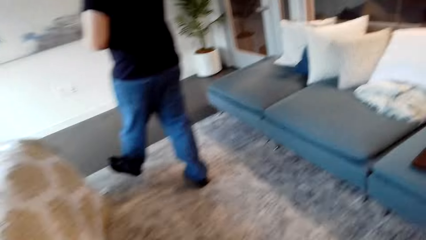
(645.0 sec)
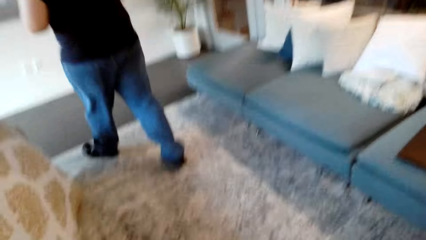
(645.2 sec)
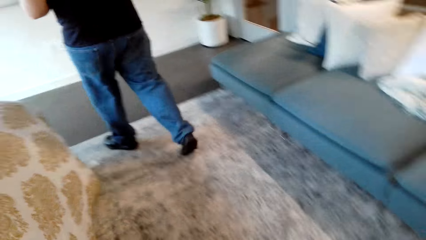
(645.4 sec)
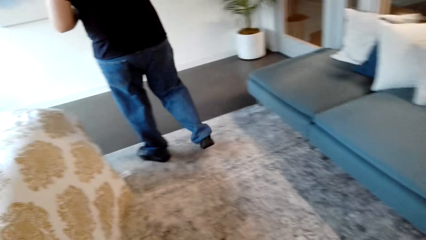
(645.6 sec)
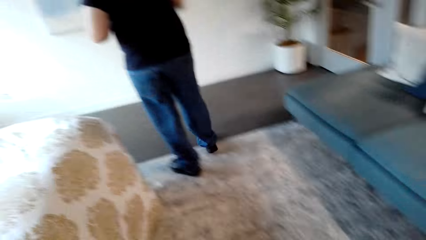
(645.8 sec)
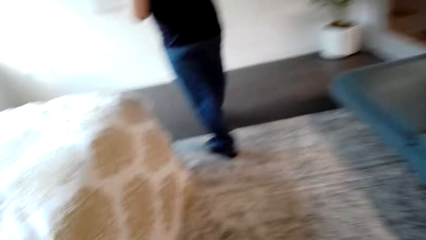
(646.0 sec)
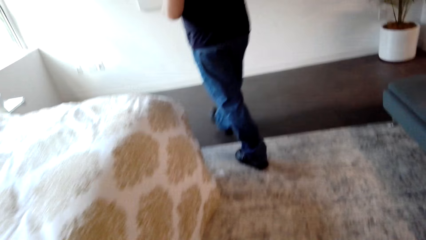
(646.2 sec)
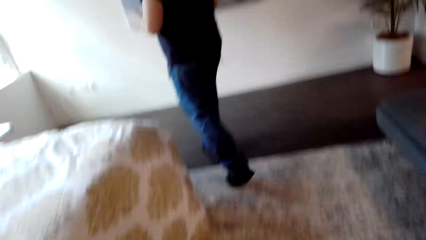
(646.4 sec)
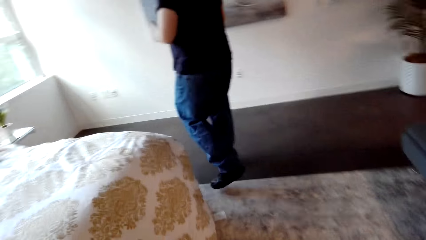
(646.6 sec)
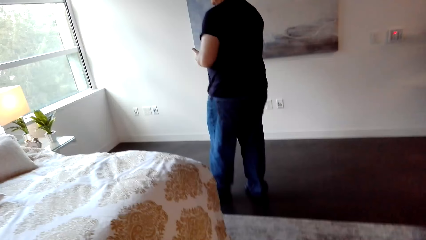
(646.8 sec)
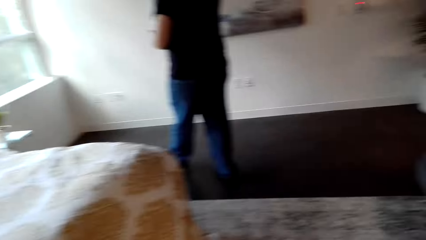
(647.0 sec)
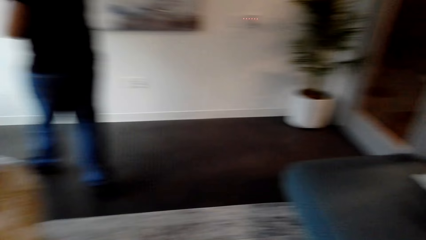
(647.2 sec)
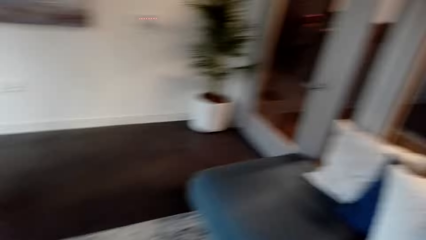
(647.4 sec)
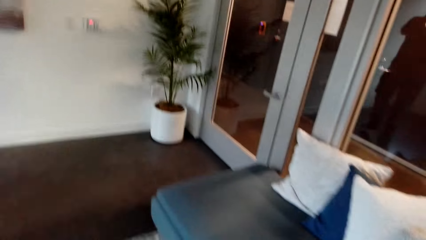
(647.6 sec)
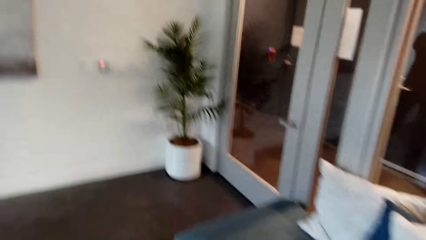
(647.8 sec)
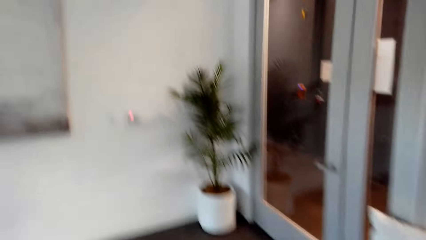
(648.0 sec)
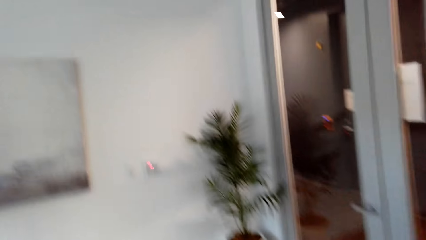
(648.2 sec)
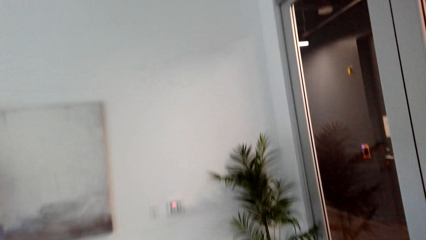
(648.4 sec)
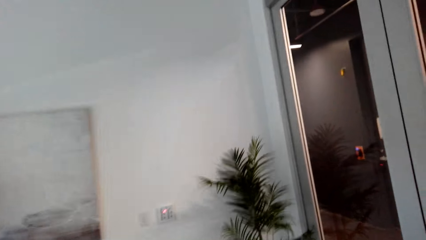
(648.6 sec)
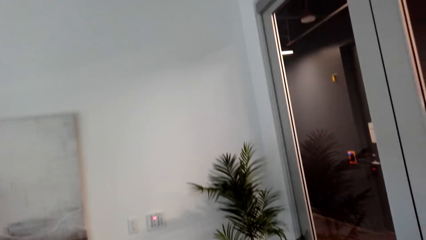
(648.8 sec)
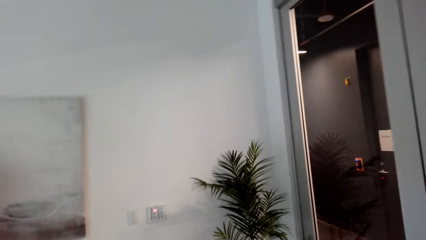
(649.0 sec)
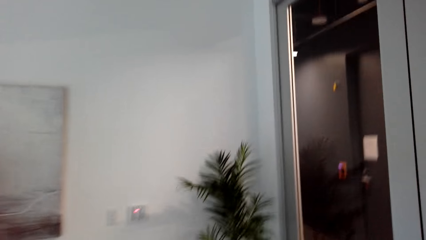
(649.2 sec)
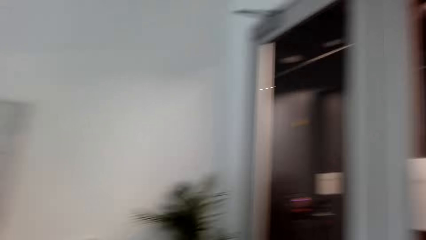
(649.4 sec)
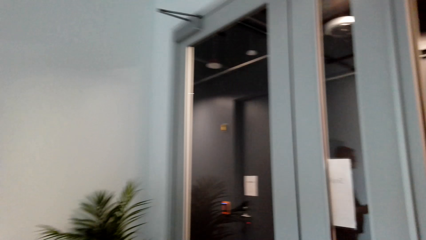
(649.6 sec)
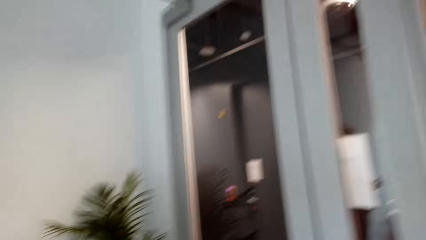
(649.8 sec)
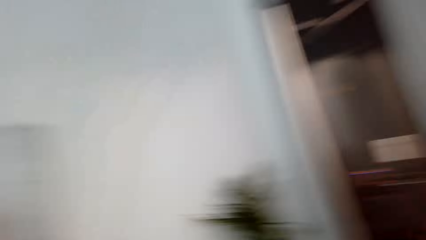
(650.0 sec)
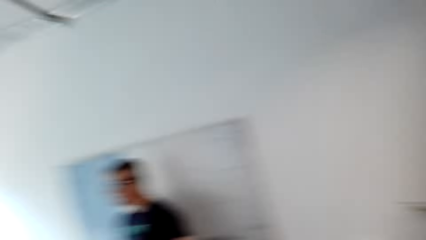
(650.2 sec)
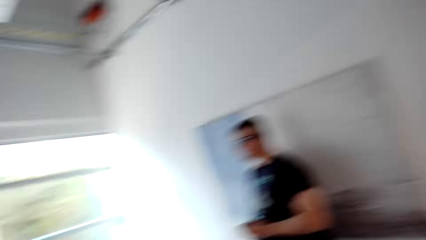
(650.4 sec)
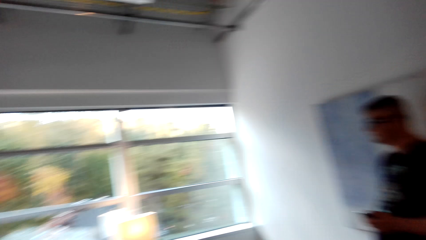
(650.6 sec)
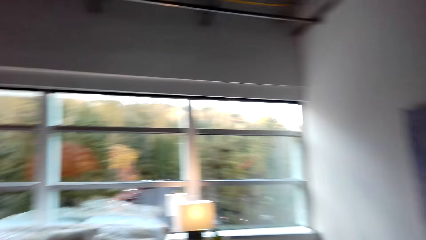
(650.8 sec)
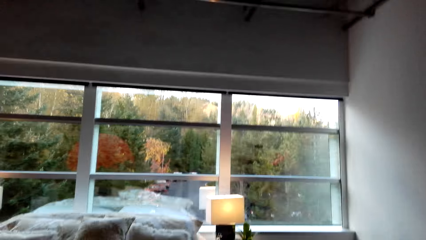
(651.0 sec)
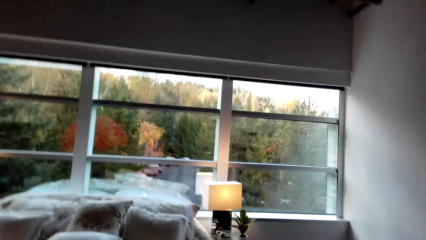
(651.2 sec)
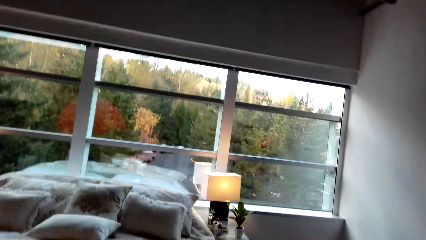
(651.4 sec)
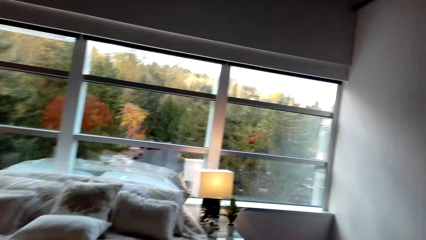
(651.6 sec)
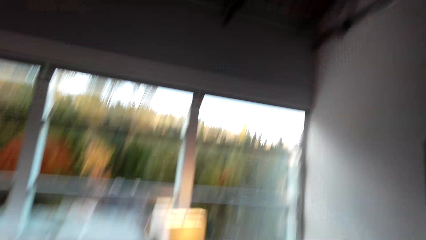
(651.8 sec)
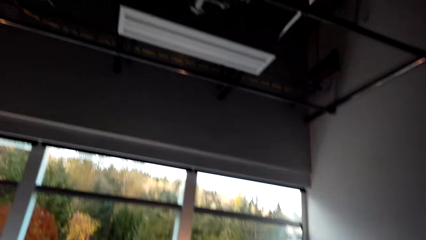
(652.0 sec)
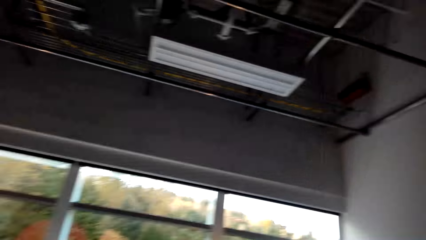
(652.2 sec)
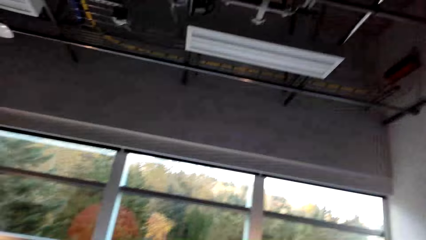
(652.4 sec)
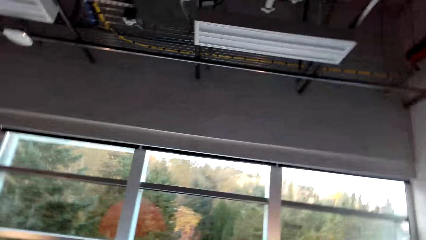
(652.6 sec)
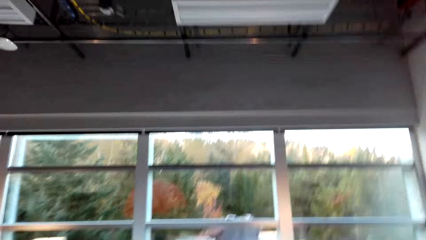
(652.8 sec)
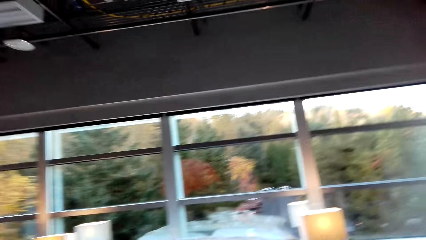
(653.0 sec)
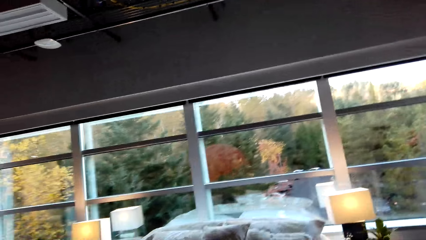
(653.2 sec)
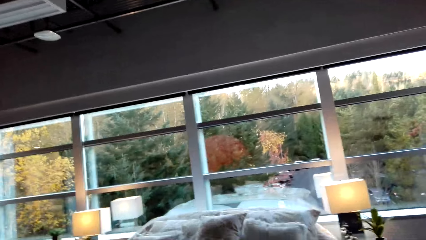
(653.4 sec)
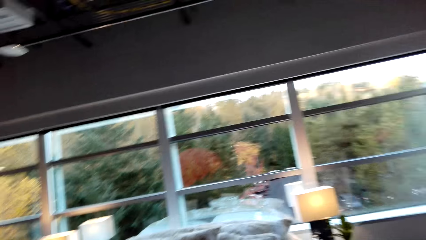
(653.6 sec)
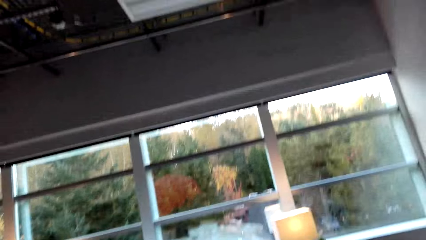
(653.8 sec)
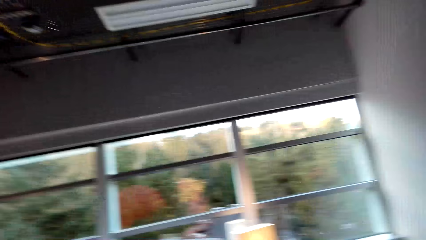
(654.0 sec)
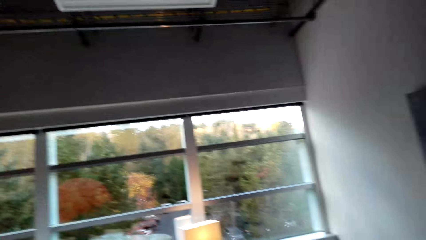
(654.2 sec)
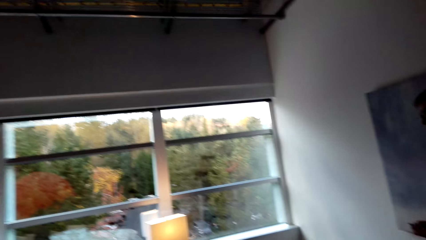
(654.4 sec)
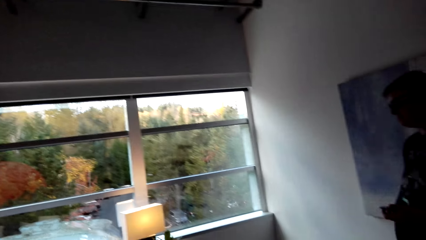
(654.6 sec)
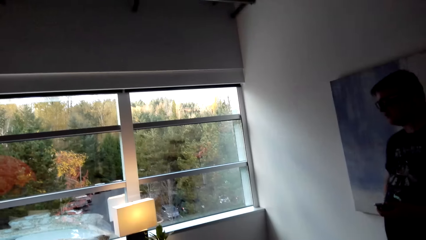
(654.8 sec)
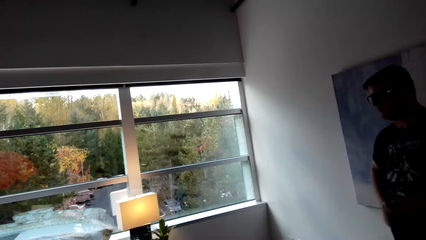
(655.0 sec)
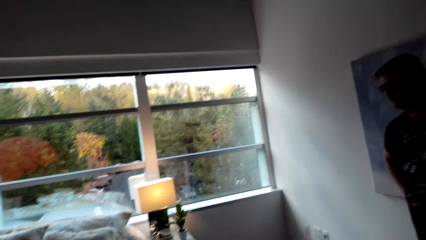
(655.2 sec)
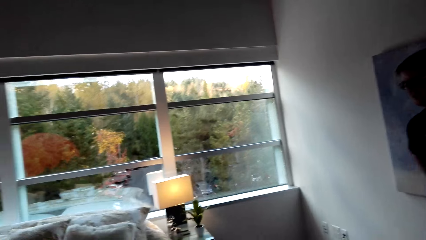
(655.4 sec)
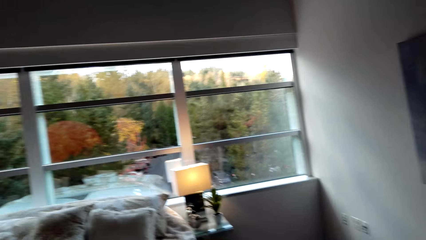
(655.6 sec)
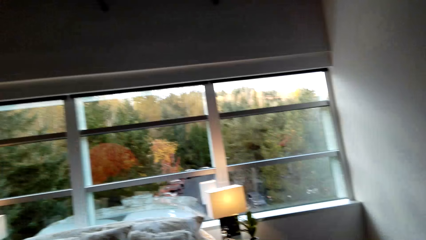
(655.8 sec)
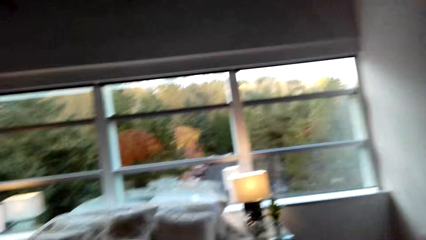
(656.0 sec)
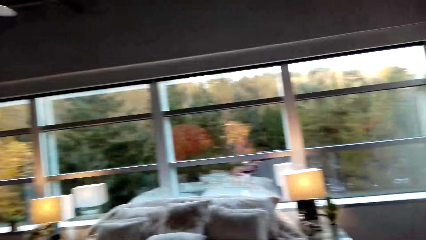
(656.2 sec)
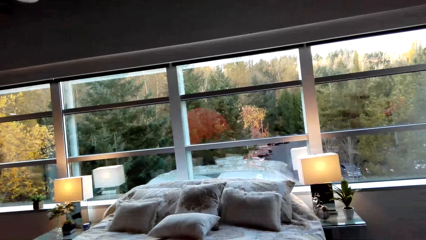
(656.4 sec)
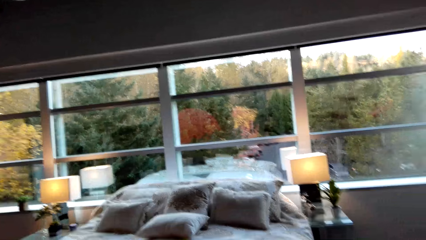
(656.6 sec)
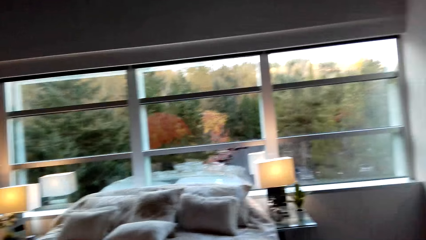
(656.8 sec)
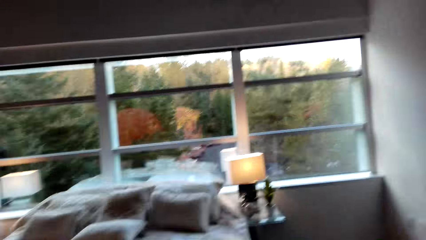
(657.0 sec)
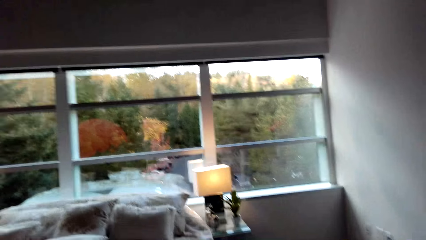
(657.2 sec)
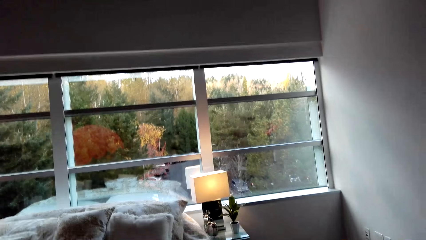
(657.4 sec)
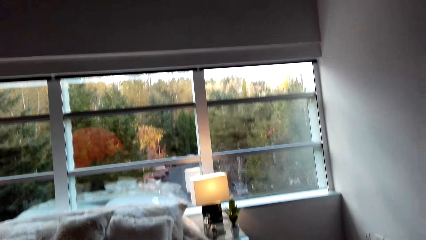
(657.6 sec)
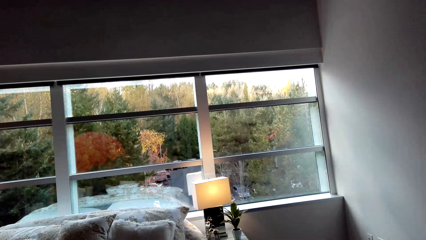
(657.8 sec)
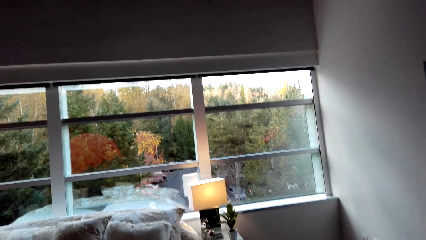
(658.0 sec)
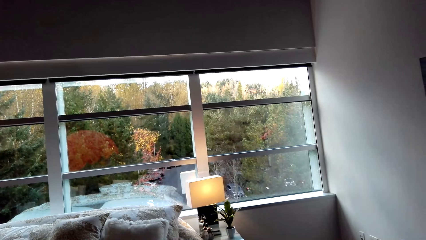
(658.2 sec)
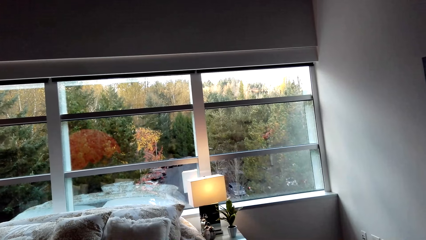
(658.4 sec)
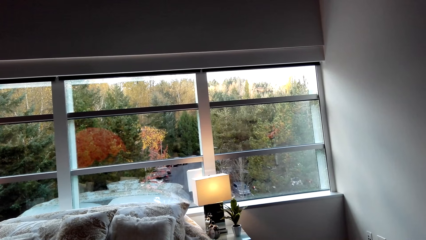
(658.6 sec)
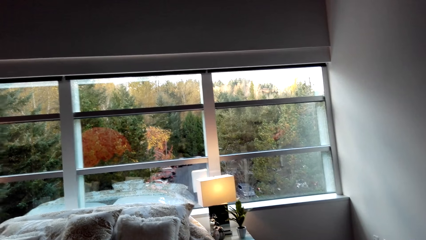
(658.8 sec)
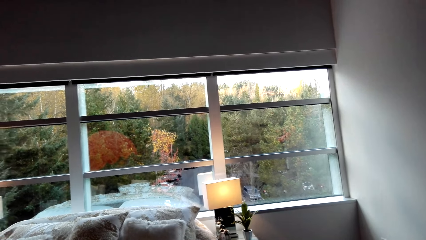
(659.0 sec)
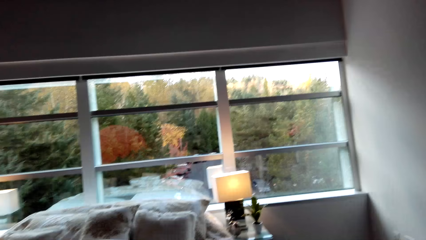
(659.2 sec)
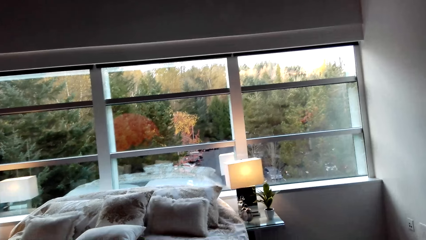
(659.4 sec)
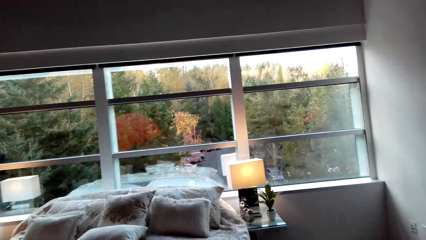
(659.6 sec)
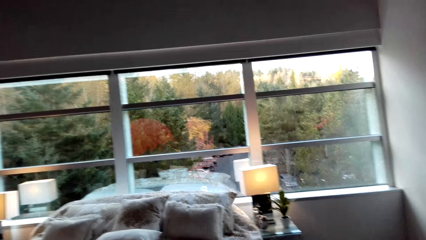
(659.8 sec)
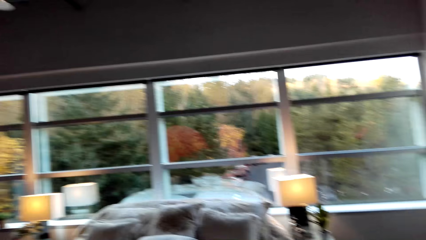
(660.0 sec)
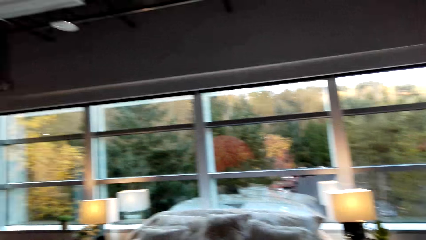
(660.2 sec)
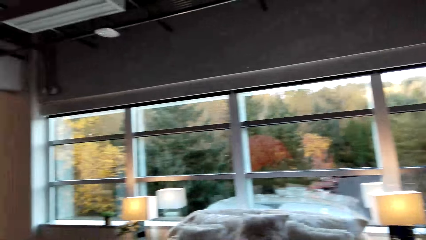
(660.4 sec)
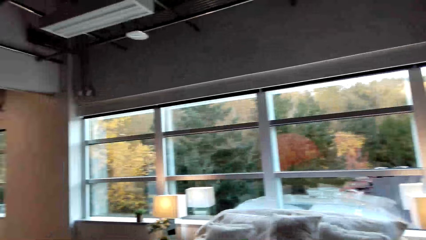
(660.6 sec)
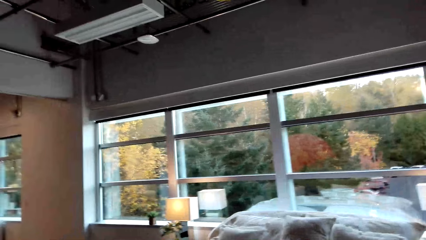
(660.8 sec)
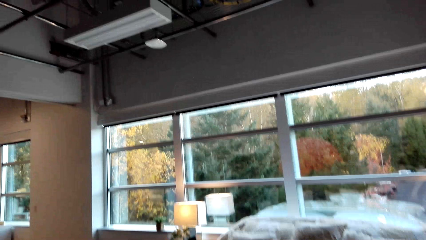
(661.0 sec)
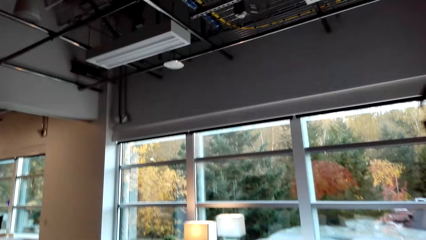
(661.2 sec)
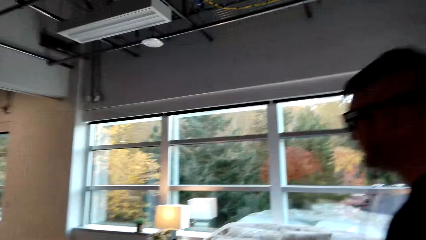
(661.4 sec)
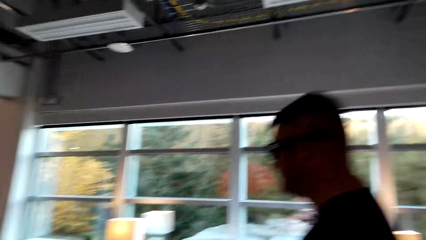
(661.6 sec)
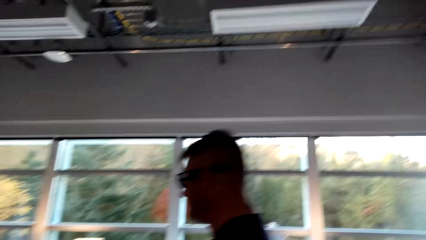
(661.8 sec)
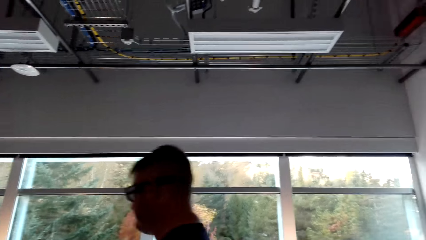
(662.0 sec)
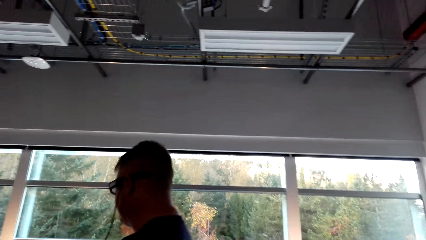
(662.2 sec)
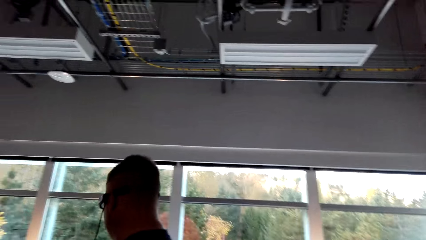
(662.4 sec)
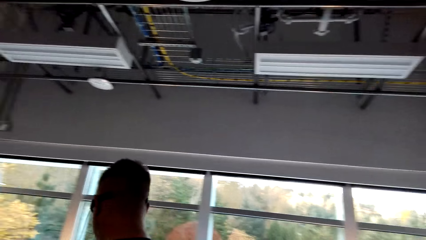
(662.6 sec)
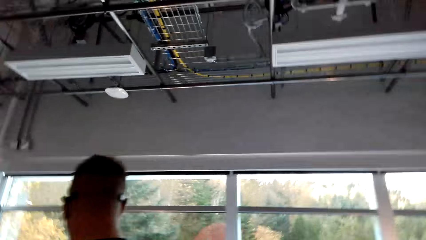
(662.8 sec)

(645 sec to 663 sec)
The camera wearer turns to the side. They look around the room. They look at a man. The man walks around the room. The camera wearer looks at the man.
